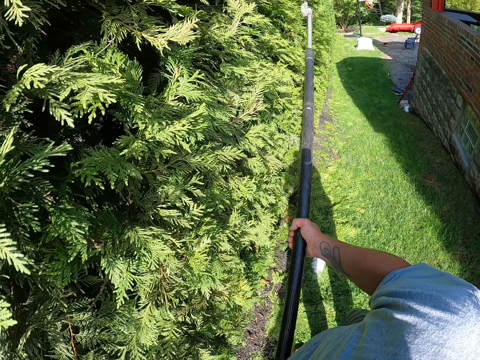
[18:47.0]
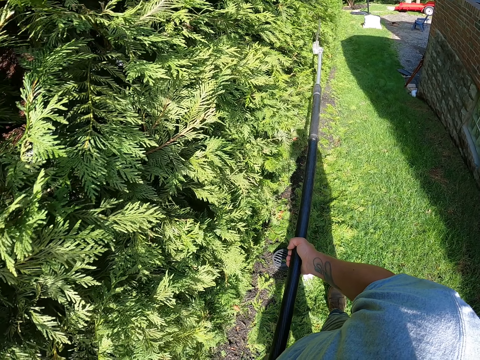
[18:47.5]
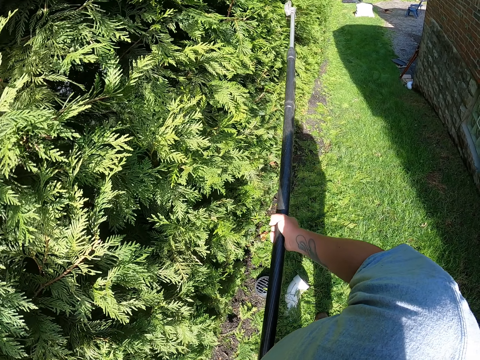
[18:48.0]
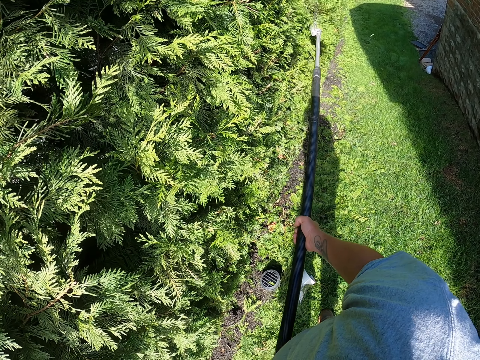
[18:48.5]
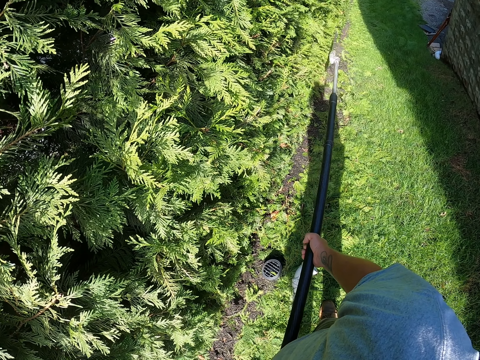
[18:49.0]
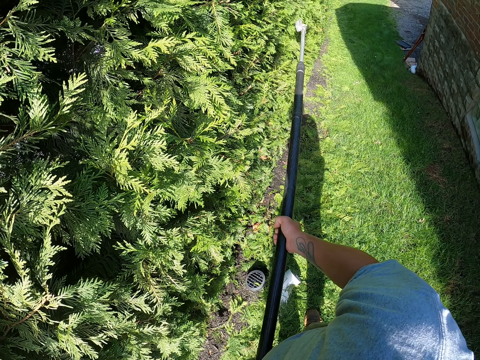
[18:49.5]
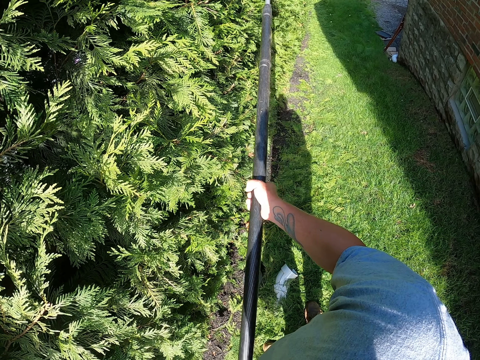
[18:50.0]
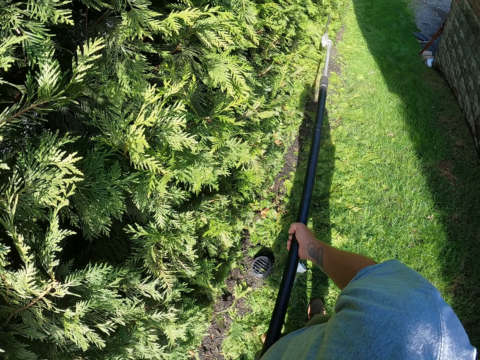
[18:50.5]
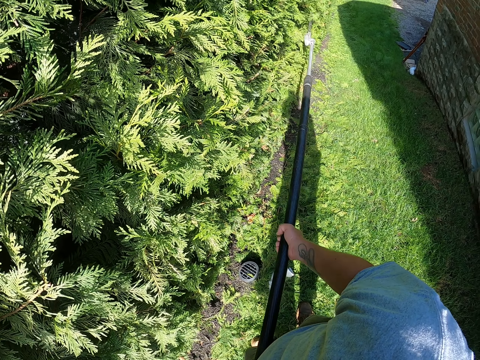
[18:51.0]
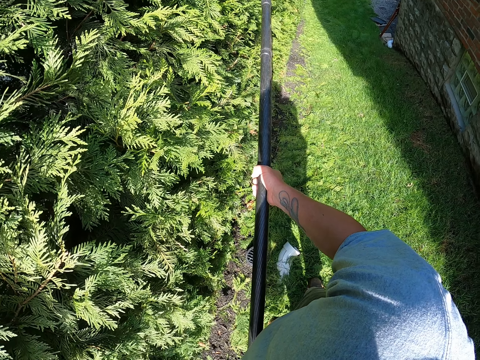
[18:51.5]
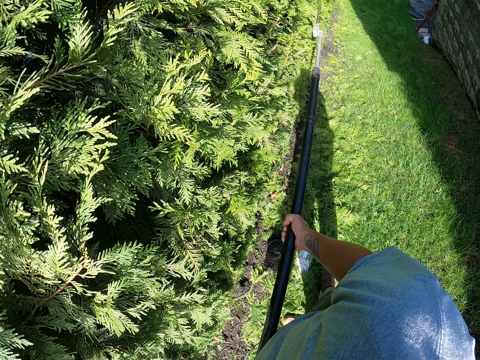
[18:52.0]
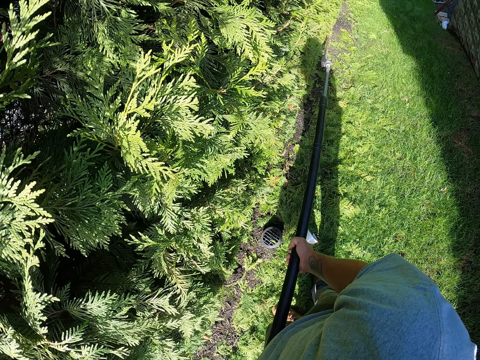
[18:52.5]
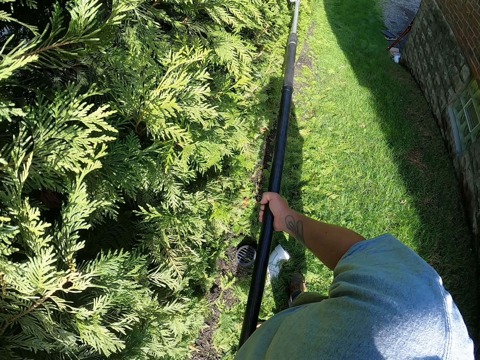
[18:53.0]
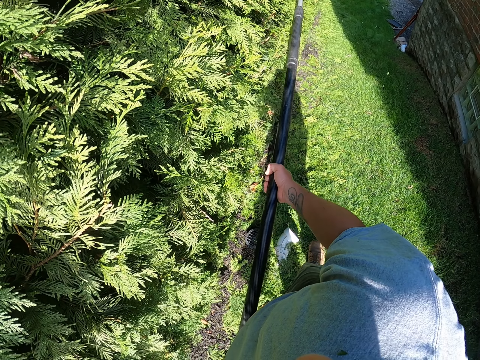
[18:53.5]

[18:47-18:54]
The camera wearer trims as they move forward.

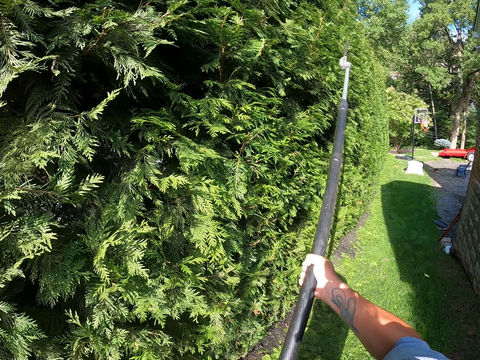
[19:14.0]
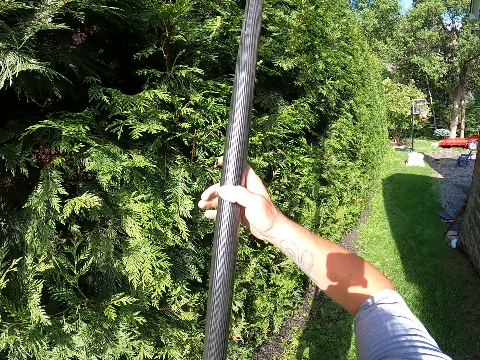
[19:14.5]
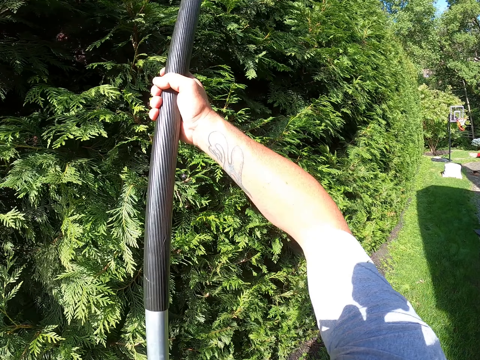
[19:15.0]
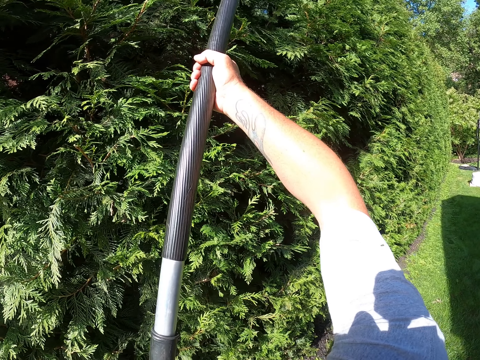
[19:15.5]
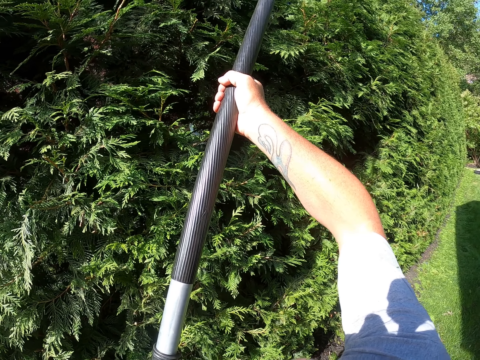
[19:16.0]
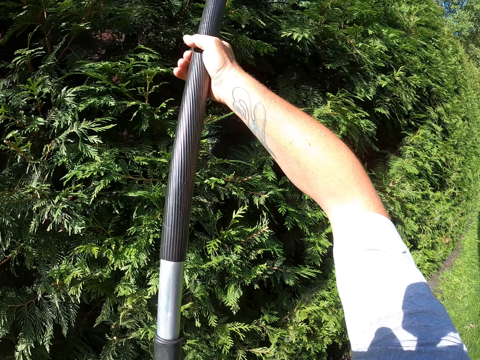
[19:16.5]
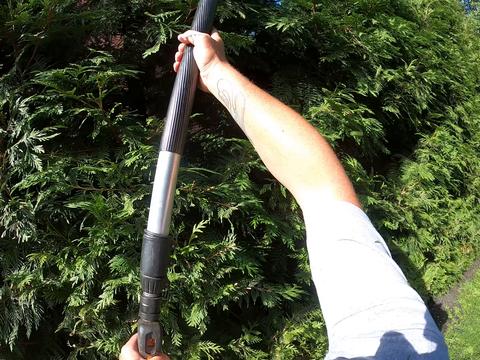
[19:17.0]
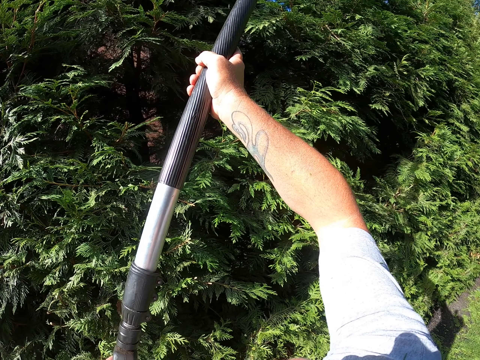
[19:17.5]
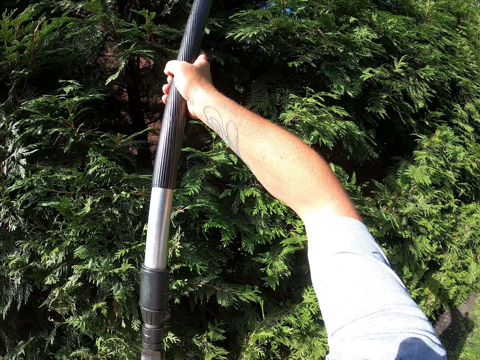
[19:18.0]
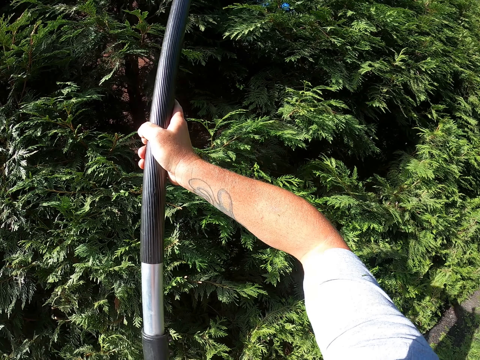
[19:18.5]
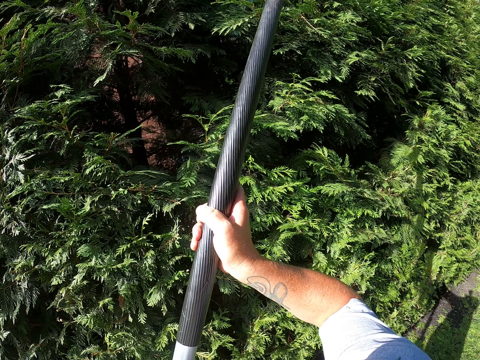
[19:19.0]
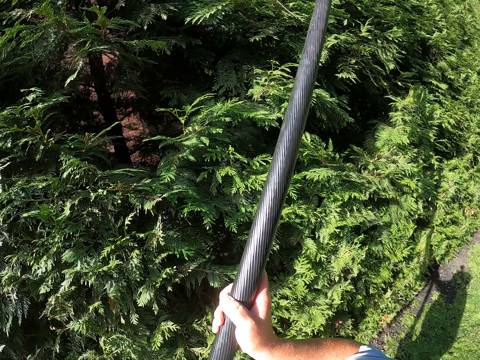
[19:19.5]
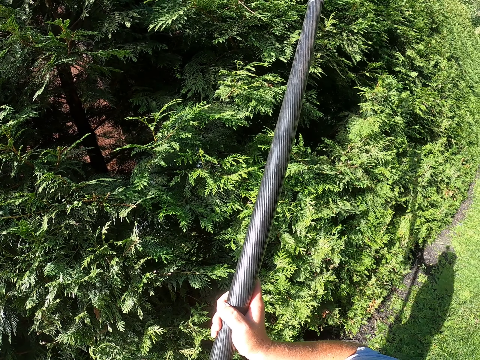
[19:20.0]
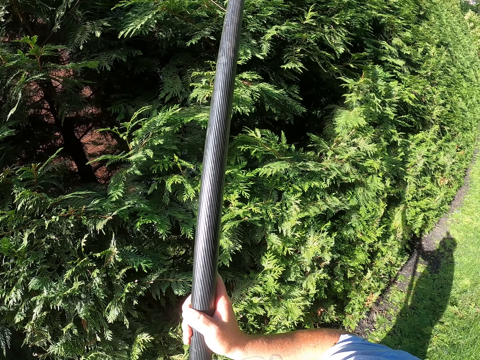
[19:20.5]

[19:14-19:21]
The camera wearer trims the upper side of the fence.

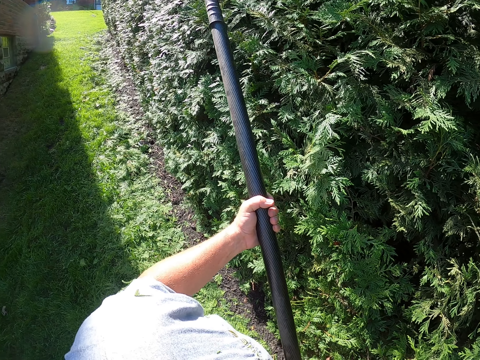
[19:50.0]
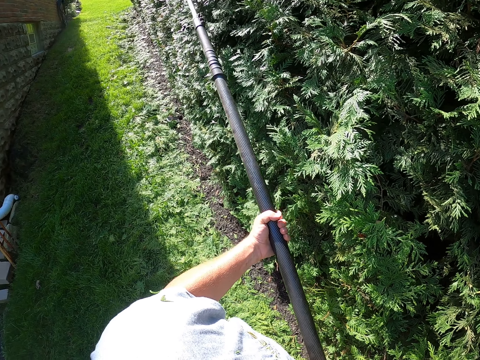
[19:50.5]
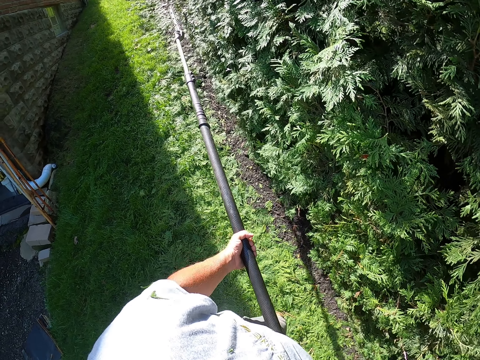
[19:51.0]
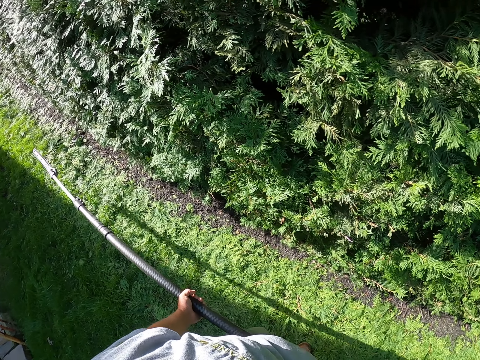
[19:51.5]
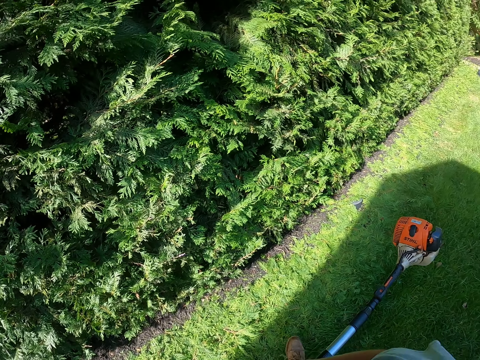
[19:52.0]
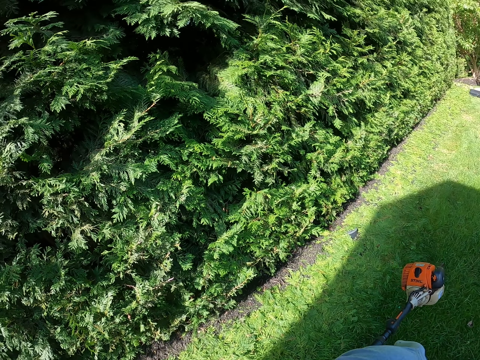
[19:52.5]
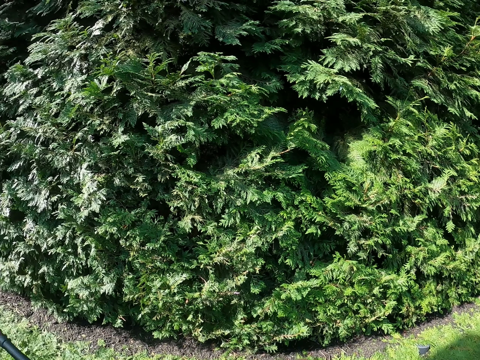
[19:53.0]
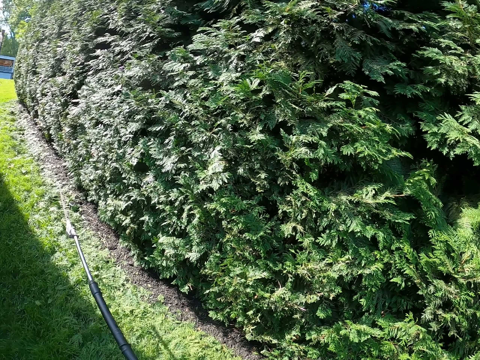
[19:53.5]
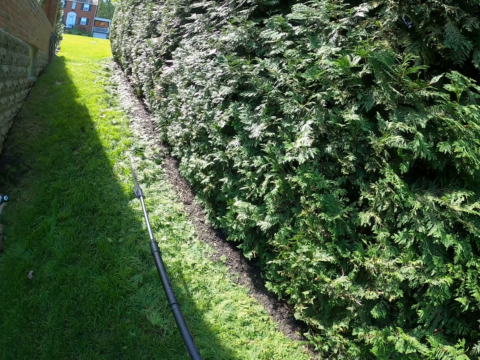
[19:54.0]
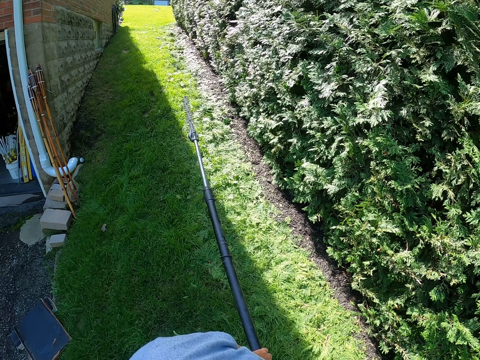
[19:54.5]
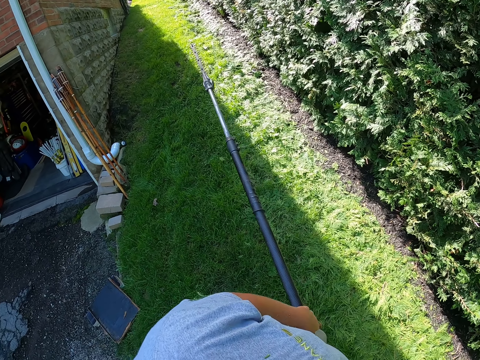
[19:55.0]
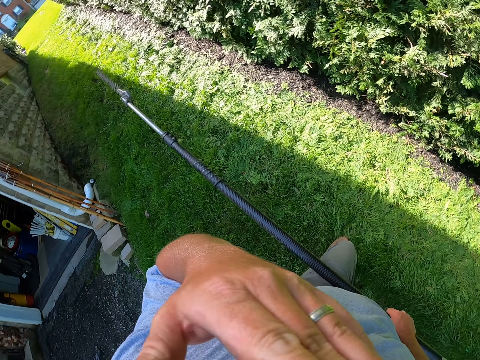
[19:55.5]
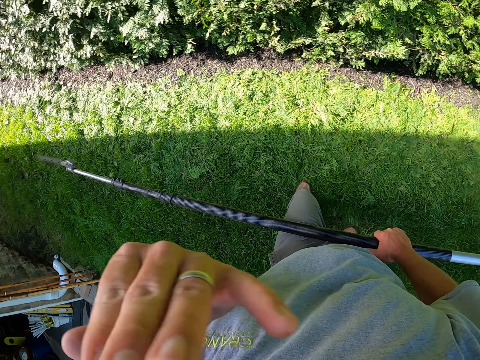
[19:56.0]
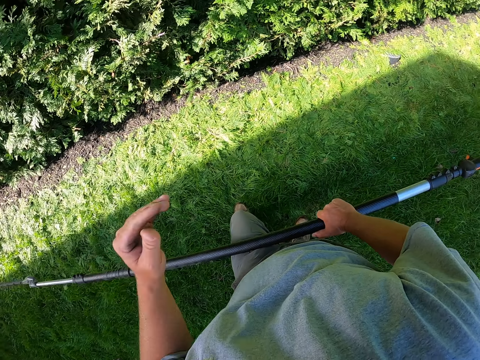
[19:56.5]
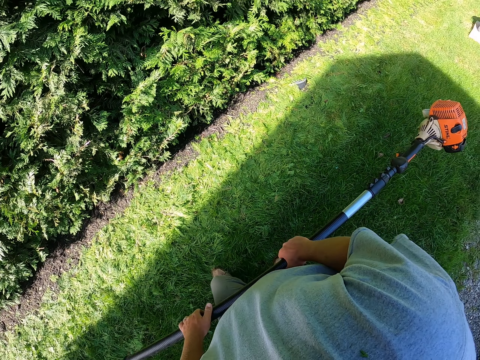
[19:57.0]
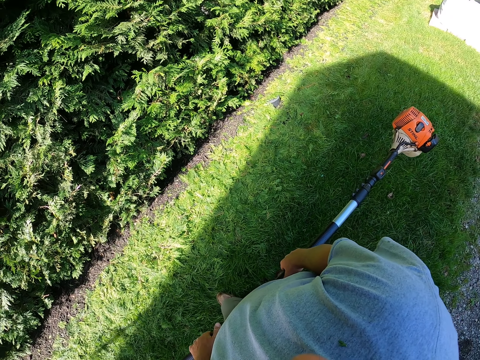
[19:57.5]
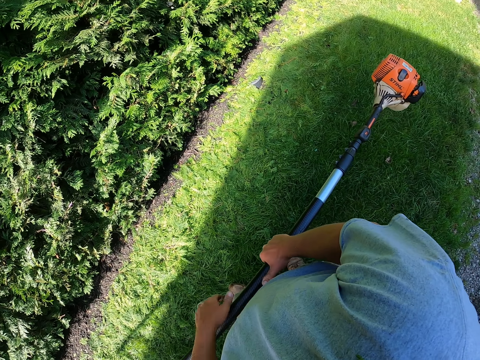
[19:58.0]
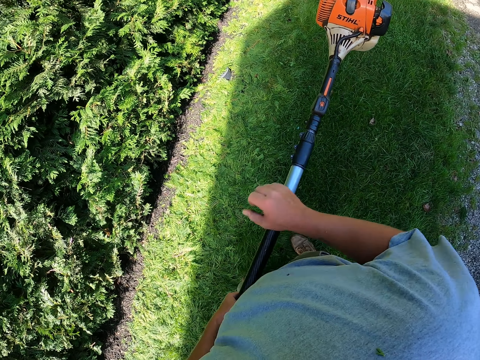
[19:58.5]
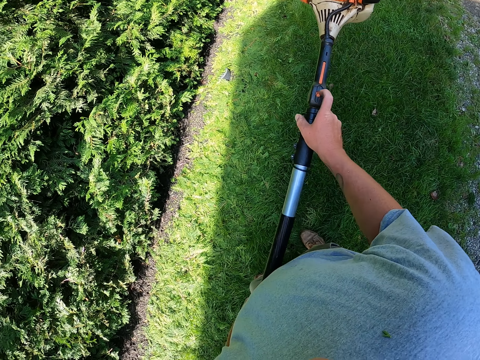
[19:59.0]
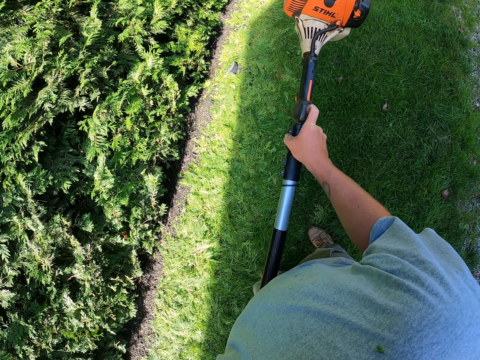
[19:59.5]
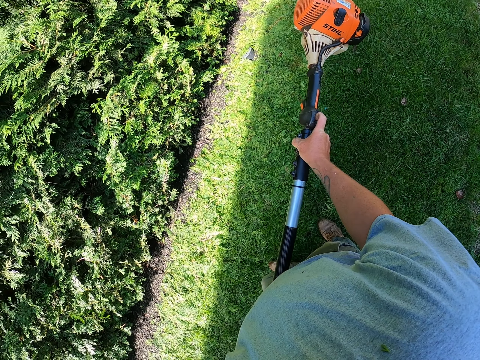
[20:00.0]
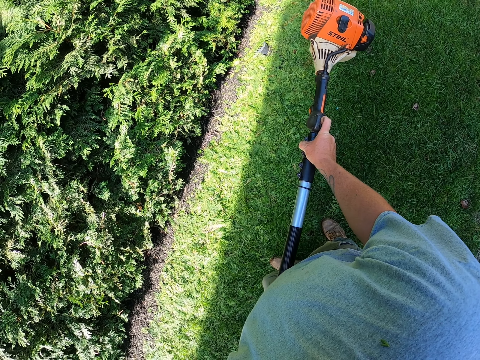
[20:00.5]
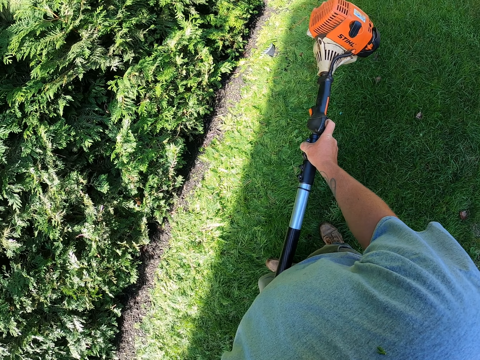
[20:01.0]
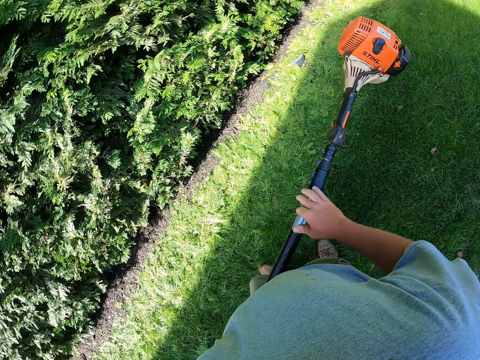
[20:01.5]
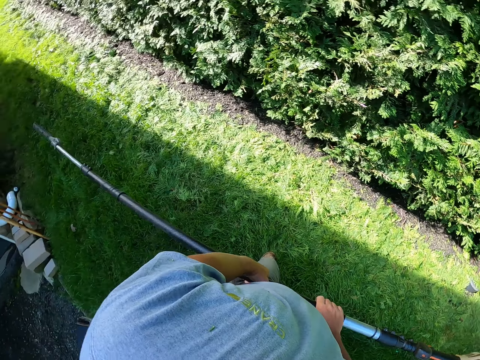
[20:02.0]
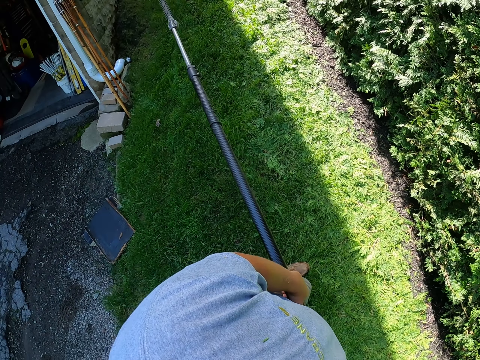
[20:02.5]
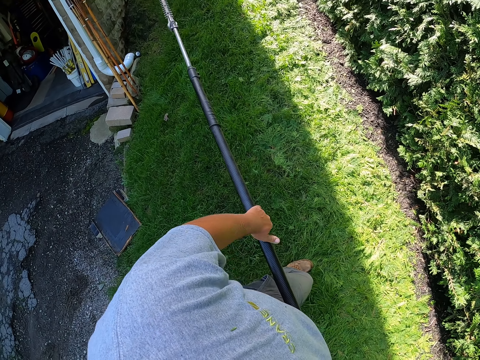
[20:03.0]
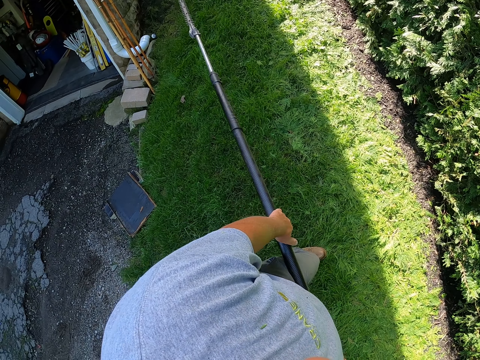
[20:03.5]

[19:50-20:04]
The camera wearer looks around. They stop trimming. They remove something from the eye. They rub a cloth. They look at the hedge trimmer. They turn the machine off.
